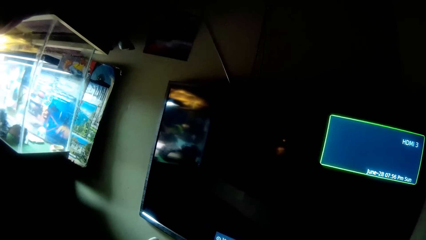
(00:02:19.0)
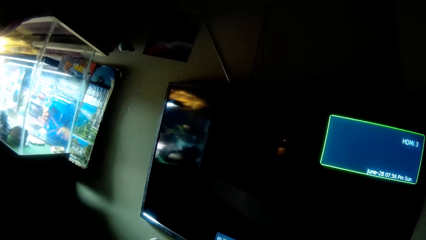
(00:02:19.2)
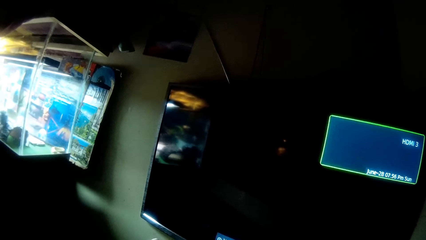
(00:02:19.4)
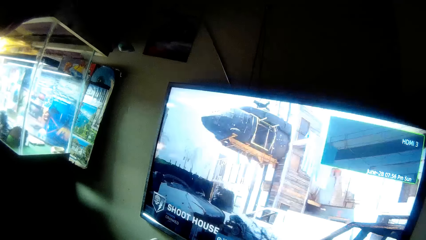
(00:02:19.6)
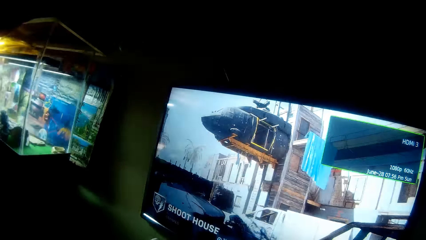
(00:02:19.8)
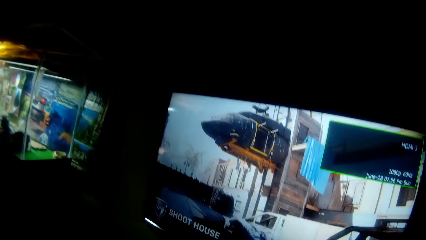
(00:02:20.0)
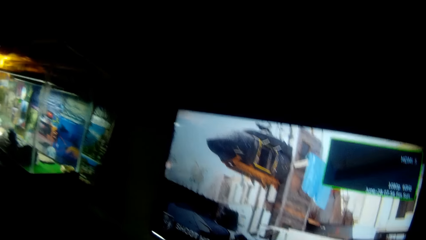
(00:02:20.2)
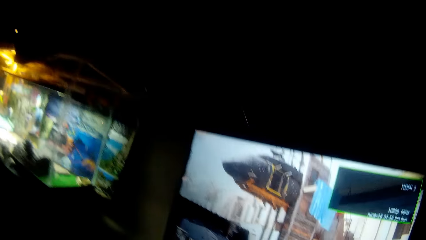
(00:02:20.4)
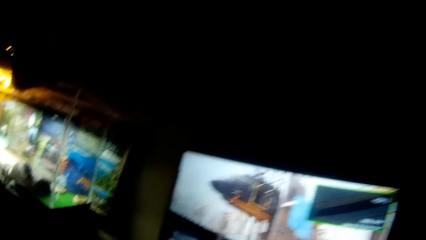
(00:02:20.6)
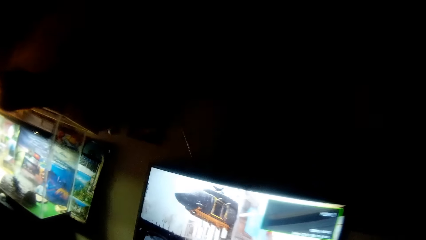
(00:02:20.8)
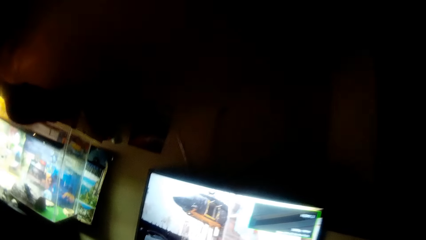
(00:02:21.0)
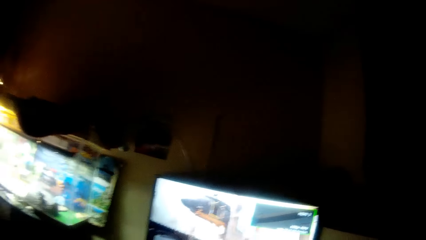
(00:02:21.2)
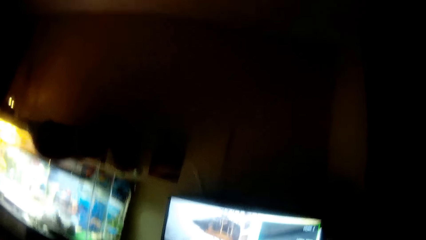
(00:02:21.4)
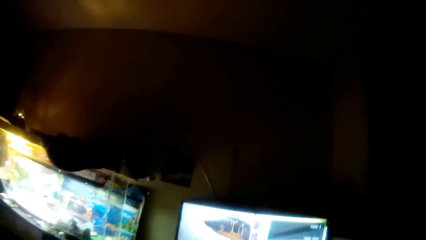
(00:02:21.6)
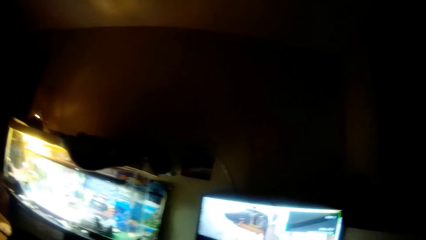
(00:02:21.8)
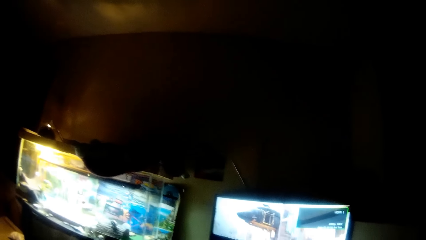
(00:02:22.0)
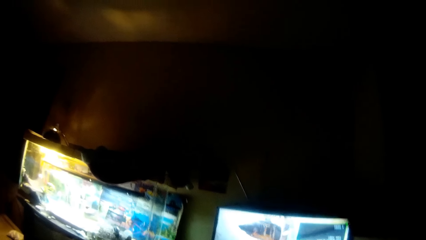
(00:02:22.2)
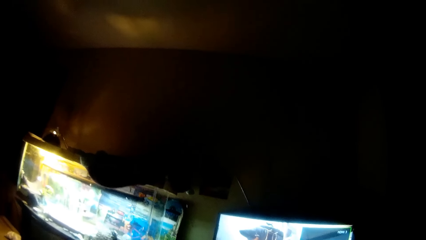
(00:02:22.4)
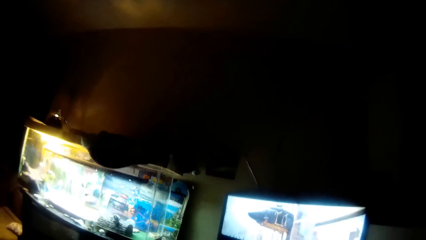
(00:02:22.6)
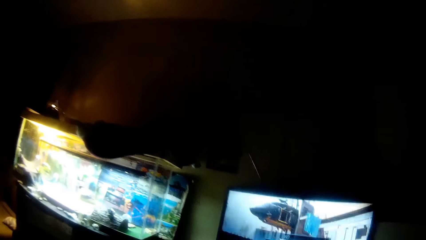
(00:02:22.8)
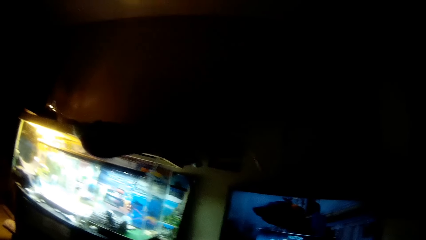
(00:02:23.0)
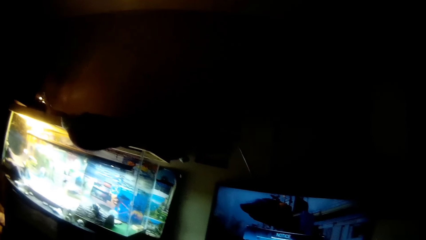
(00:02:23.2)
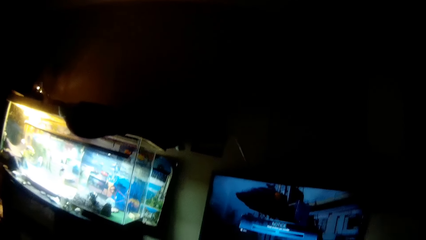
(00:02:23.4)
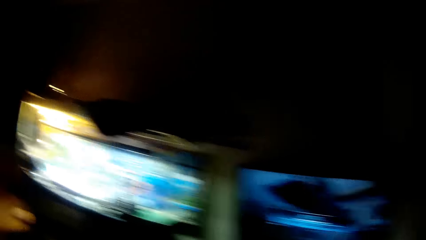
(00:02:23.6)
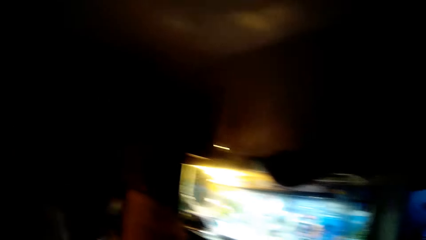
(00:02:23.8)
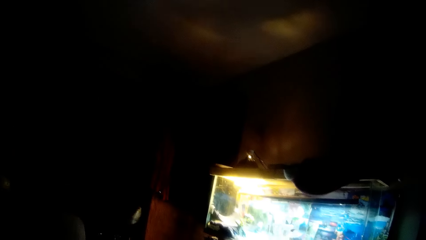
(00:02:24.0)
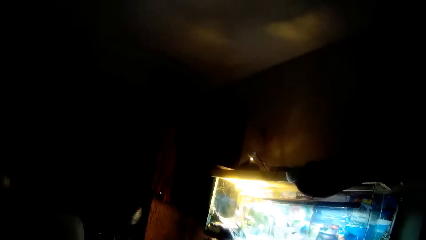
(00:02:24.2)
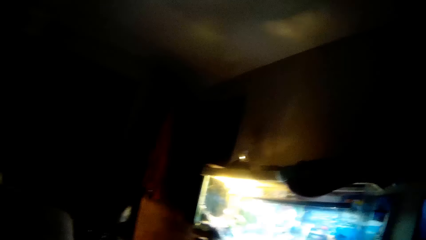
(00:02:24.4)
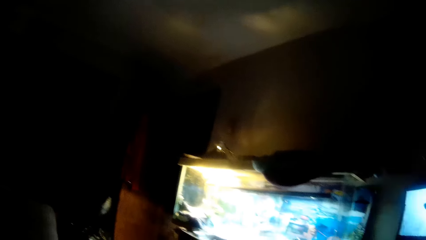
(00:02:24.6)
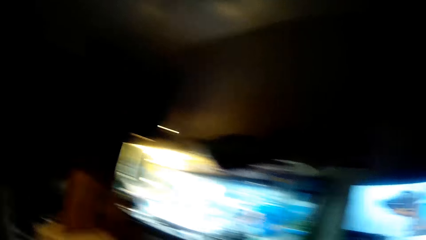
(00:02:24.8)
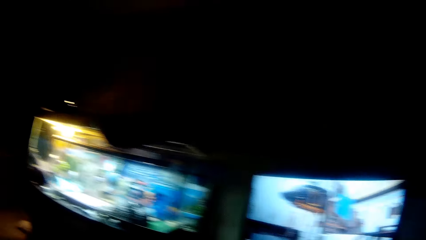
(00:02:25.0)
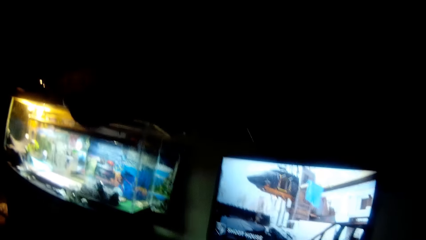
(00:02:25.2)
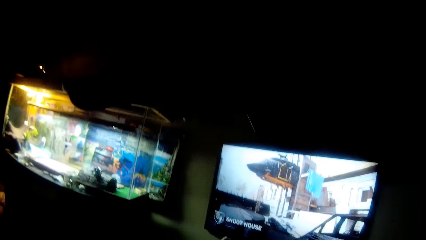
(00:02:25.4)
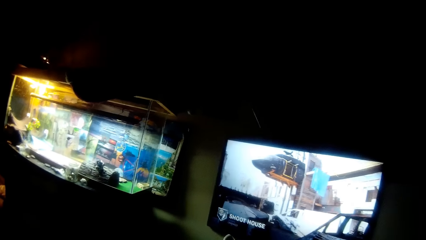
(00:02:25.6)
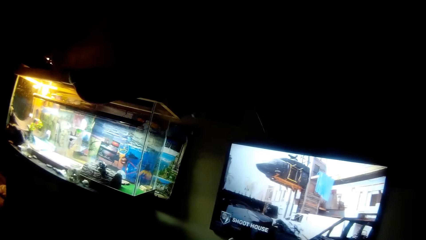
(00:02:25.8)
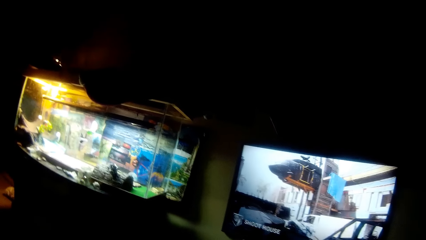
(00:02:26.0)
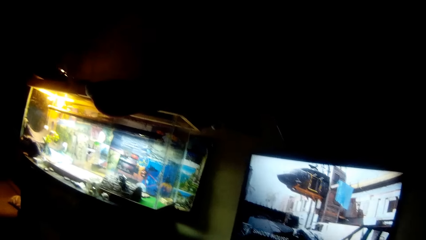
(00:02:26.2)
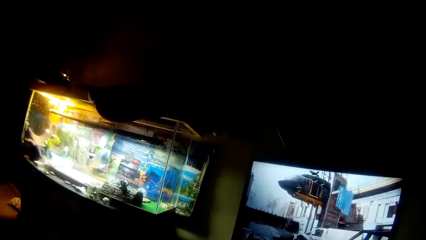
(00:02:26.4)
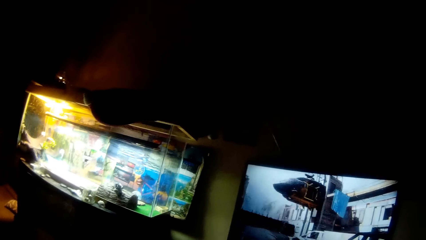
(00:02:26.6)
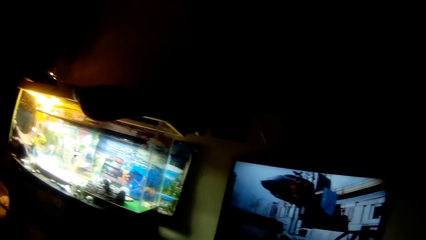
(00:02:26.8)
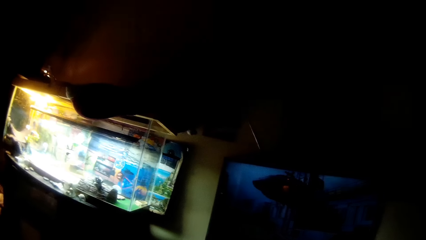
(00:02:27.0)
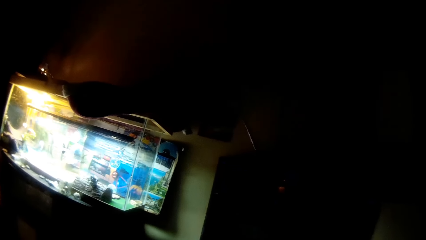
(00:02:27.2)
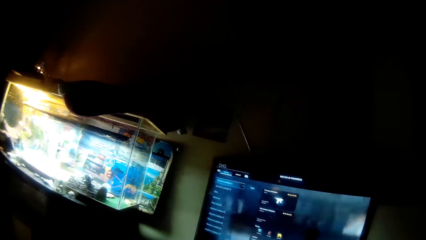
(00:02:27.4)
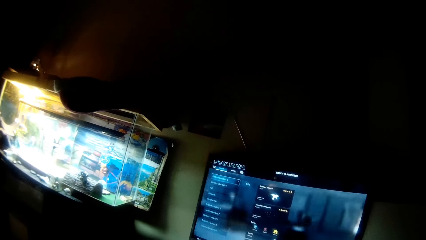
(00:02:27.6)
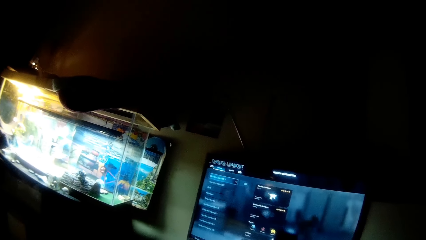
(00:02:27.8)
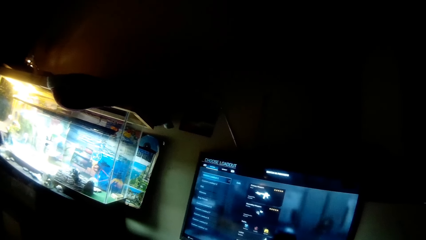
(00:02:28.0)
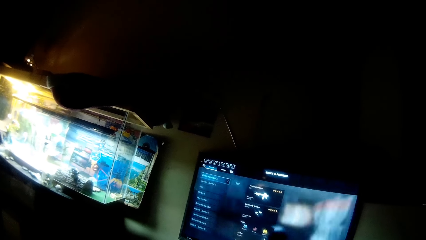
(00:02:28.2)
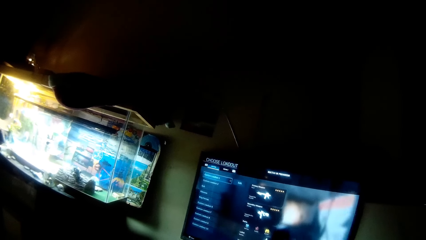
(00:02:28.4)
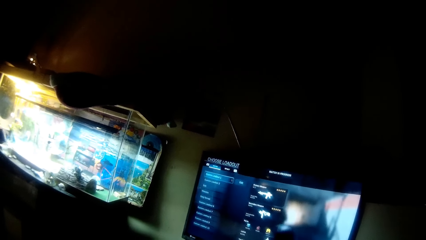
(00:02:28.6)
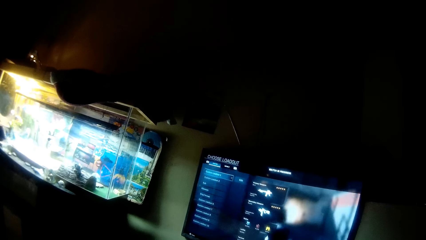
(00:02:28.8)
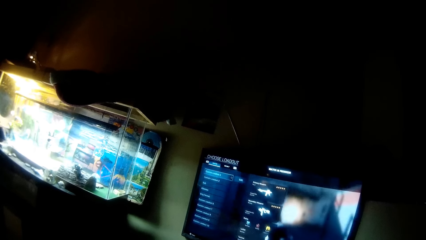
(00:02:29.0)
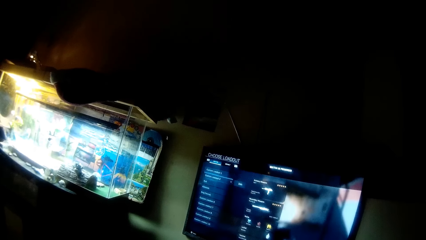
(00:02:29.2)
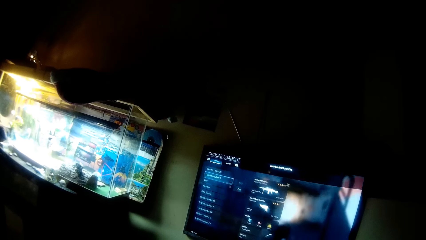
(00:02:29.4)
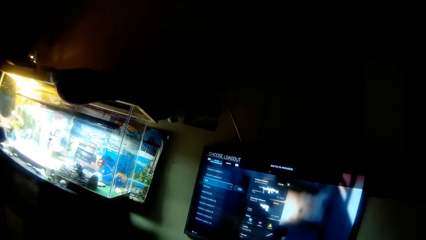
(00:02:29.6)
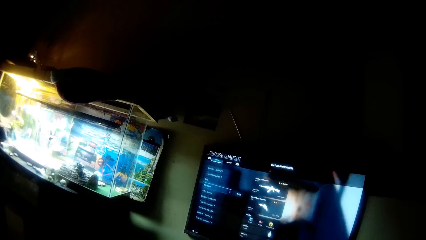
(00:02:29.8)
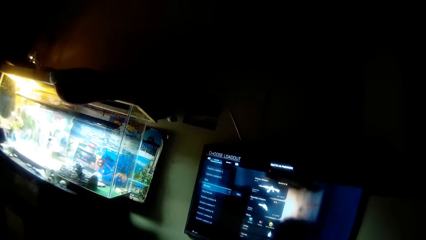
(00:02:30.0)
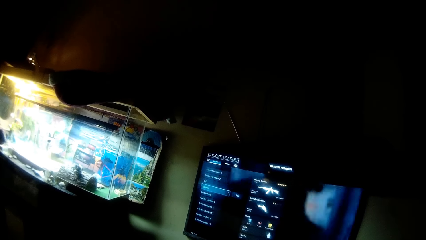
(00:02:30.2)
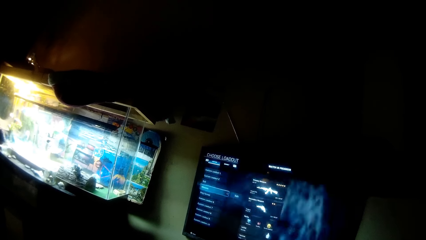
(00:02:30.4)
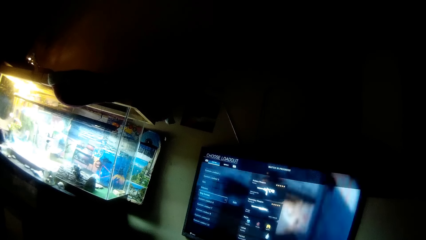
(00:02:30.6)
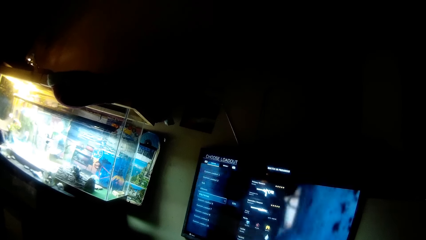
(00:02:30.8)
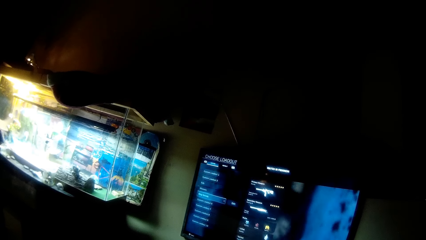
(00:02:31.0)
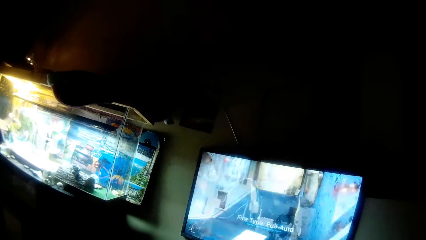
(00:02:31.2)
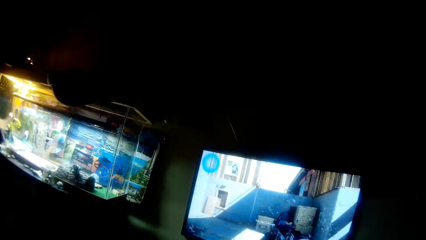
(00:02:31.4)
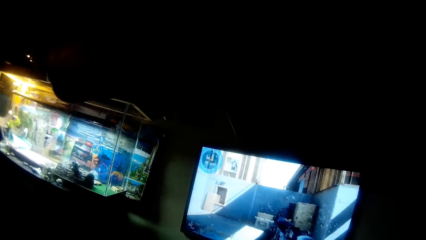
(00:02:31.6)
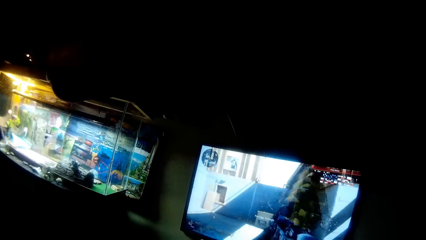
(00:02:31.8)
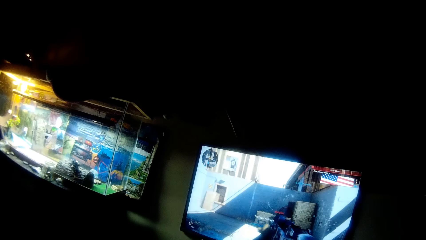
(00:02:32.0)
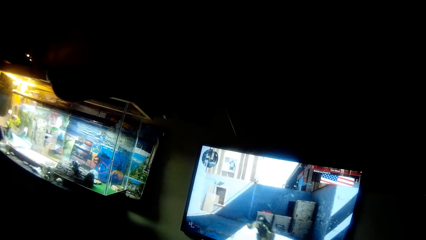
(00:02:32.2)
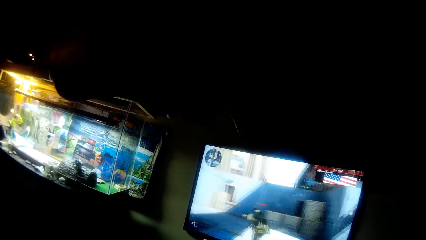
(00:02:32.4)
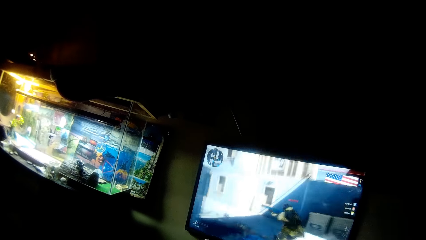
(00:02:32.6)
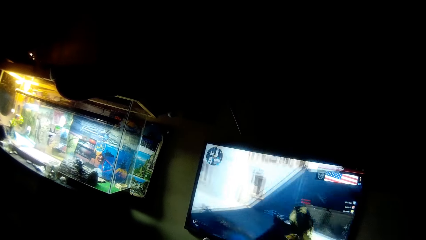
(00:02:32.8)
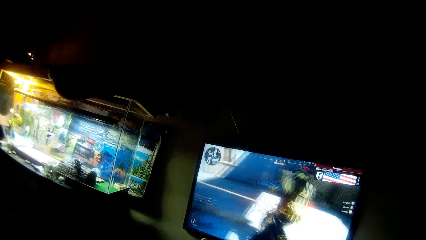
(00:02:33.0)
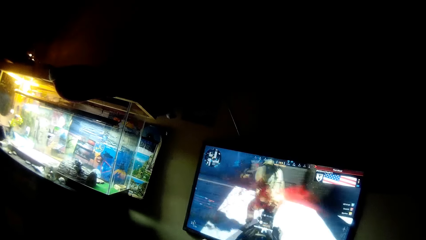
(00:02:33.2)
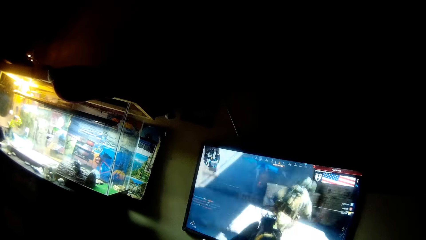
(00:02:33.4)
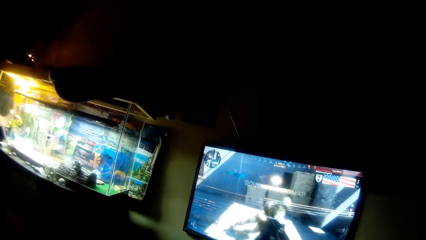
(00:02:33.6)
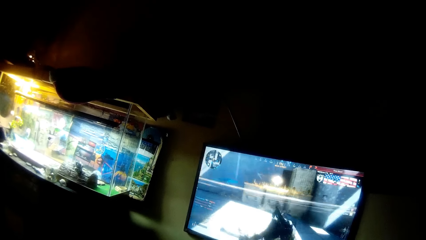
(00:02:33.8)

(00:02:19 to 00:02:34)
The camera wearer selects a computer game. He looks around the house. He operates the game with the console in his hand. He selects a channel on the TV. He plays the computer game.
